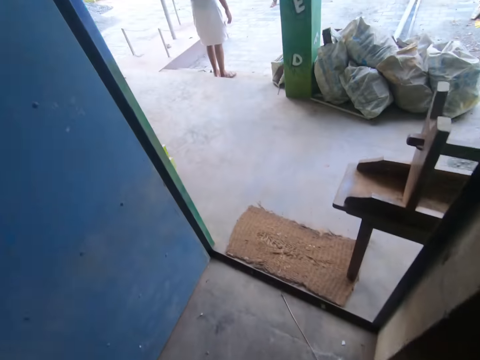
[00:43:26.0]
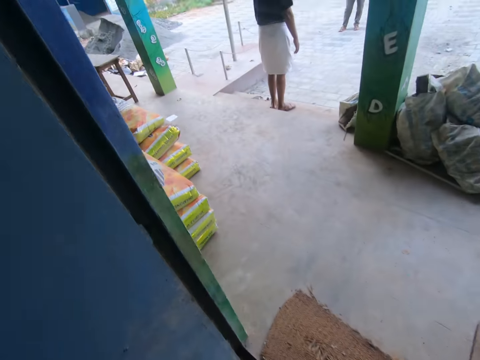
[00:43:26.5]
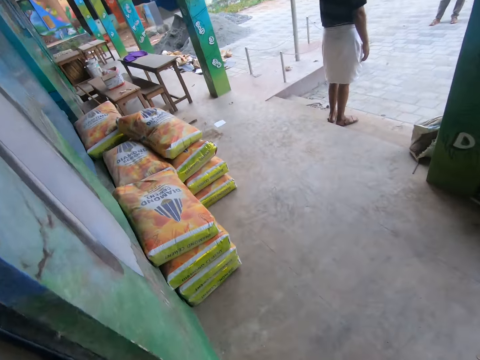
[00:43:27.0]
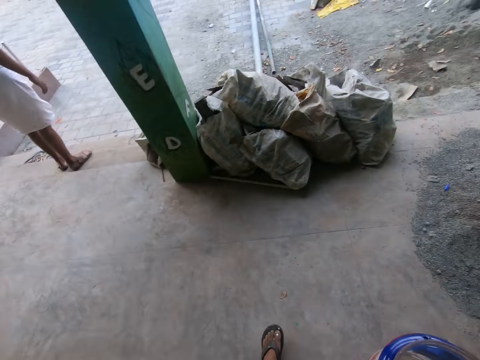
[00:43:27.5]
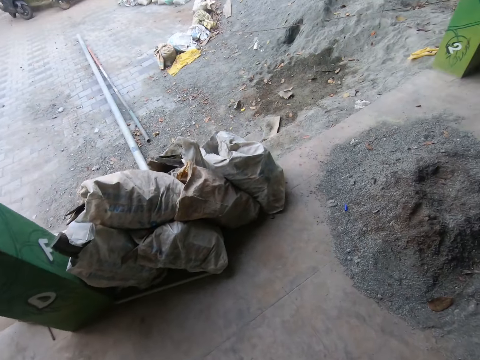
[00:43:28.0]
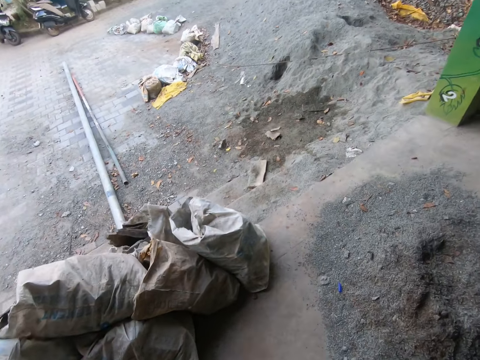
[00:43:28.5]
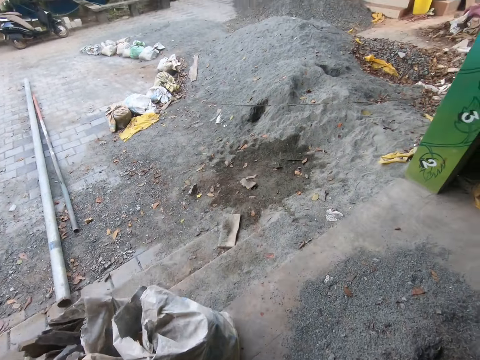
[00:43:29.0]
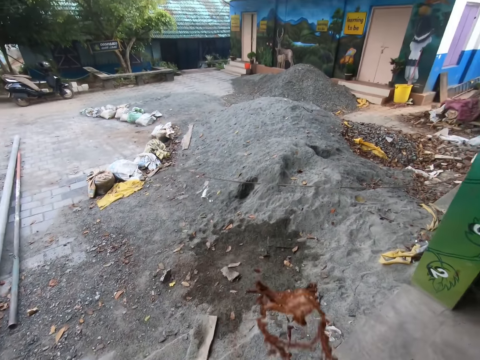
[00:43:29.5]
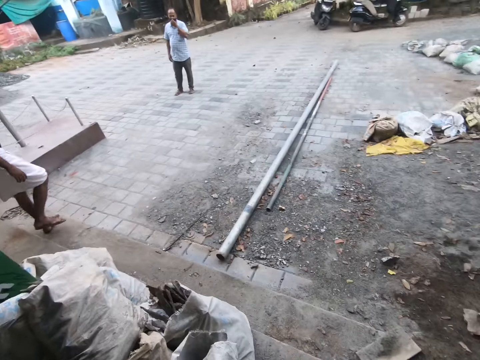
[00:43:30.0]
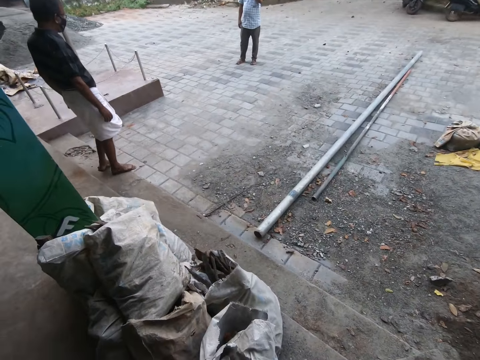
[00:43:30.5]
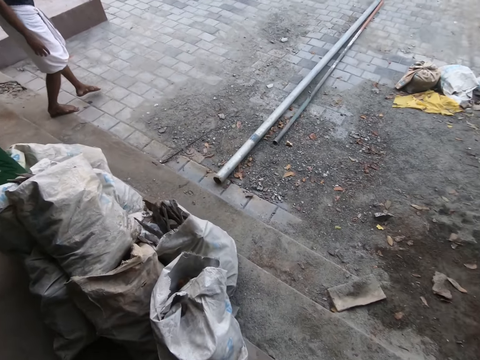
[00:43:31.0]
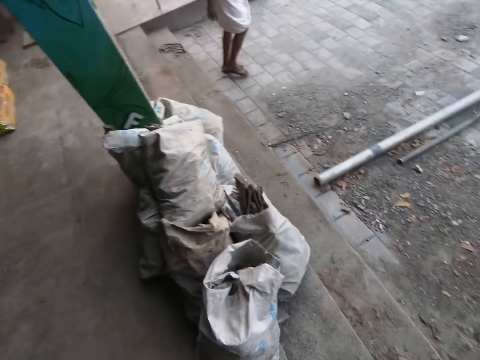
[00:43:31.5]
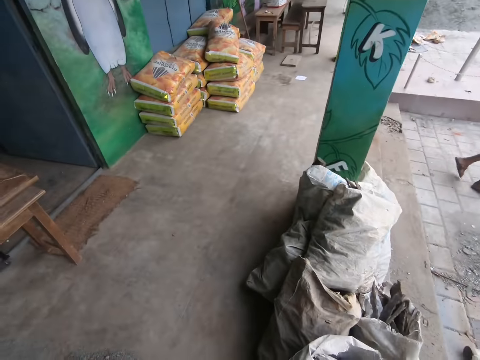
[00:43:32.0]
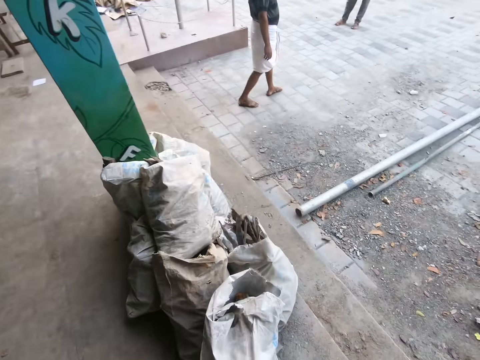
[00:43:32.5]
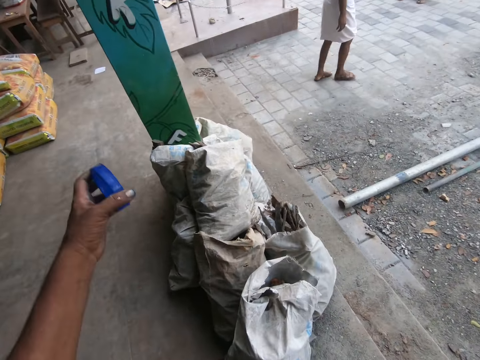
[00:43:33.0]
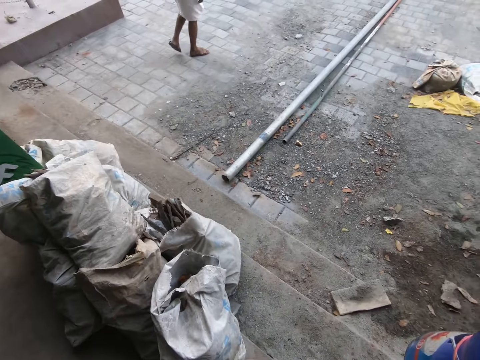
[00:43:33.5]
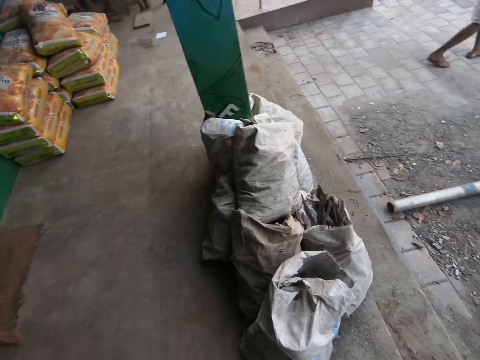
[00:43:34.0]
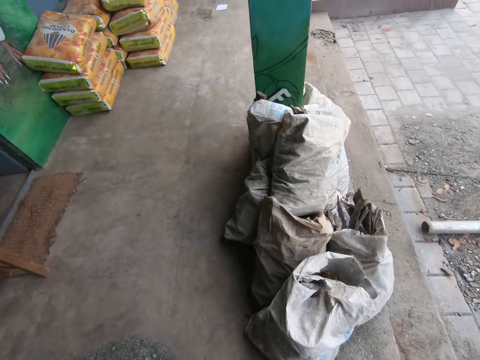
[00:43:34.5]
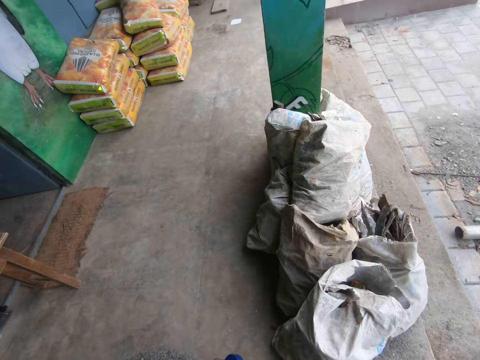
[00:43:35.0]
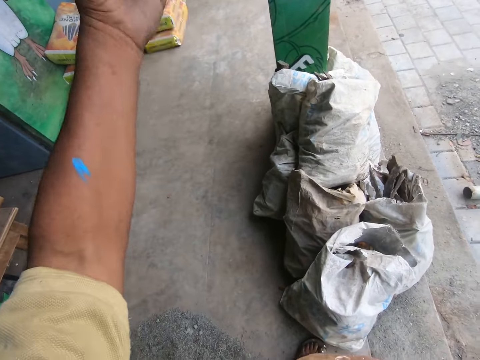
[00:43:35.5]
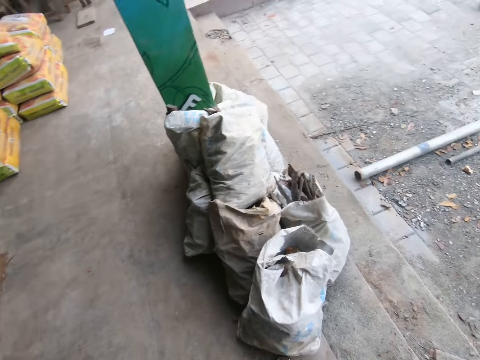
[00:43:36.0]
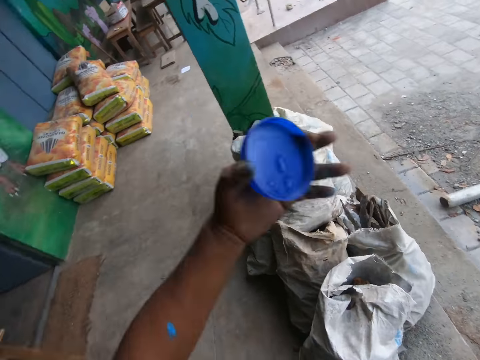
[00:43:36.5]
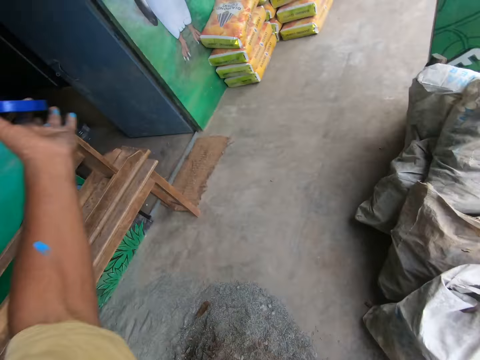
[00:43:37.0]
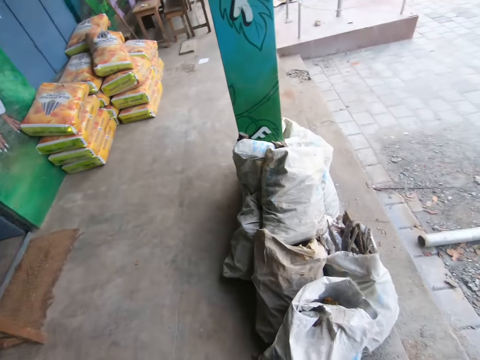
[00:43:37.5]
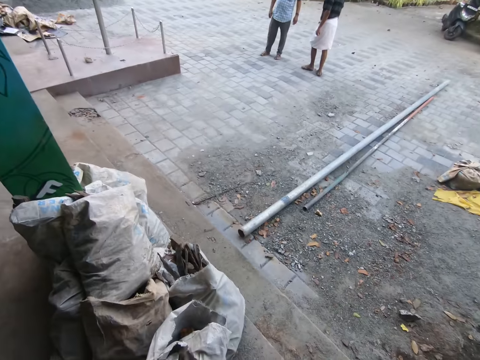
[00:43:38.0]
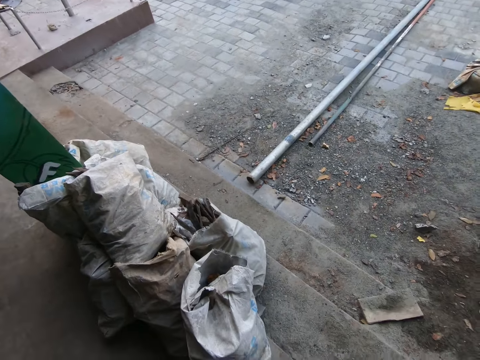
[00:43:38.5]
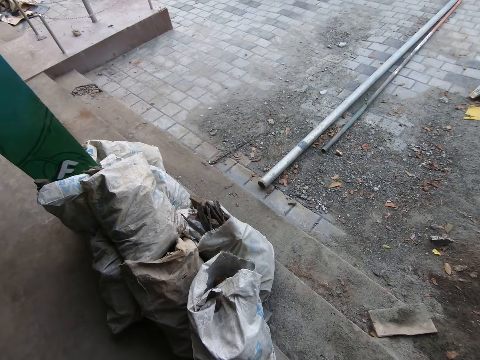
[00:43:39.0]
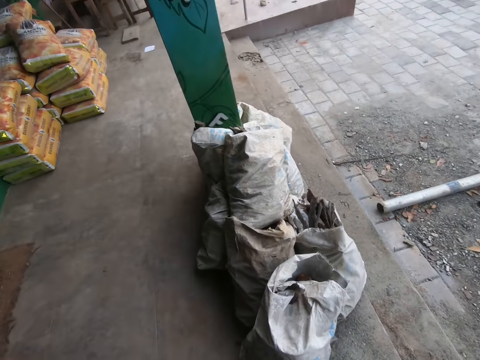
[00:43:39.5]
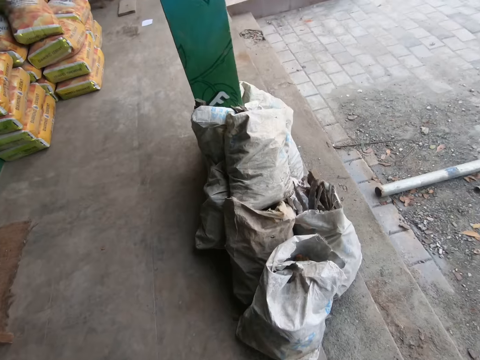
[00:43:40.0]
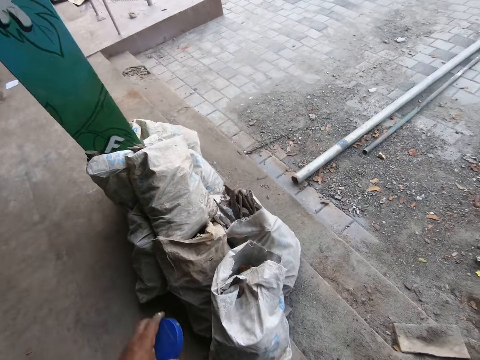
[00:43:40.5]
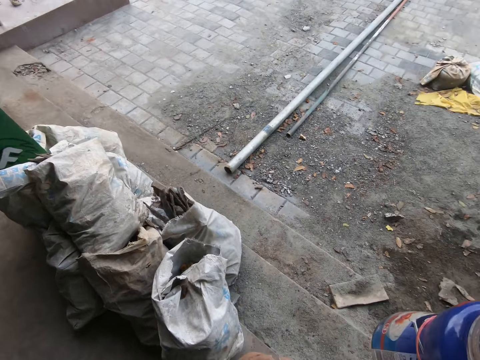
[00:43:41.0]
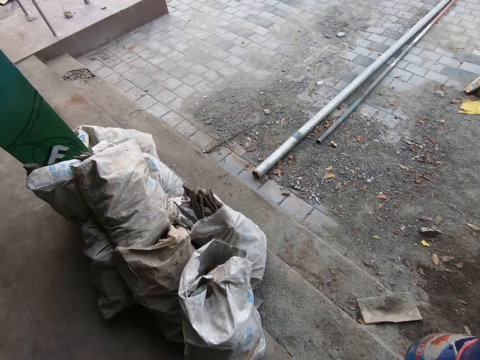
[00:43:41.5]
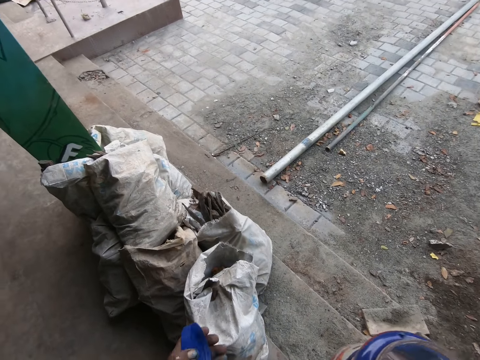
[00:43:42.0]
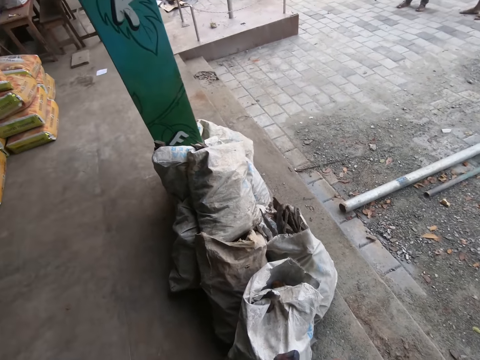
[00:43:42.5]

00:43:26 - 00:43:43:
The camera wearer walks out the door. They walk on the compound. They spit juice on the compound and look around the compound. They interact with a man. The man walks at the compound. The camera wearer moves the left hand. They move on the compound. They move the left hand. They look around. They move the left hand and drop the left hand.

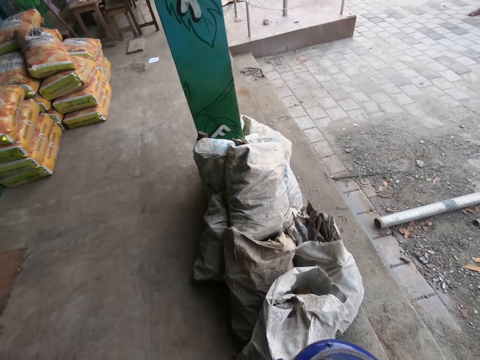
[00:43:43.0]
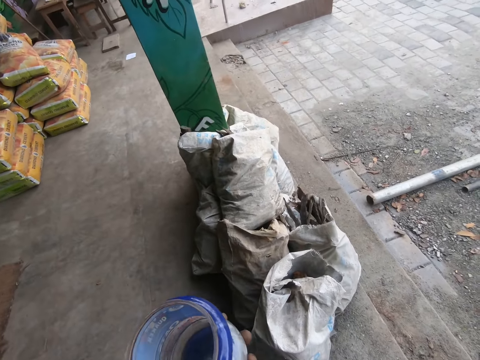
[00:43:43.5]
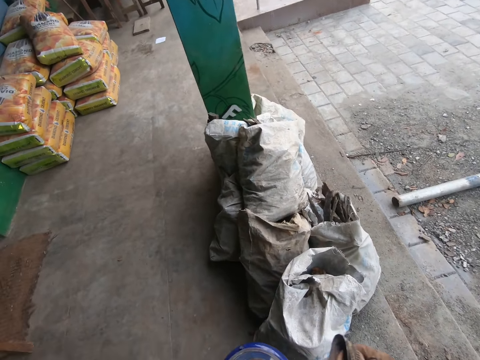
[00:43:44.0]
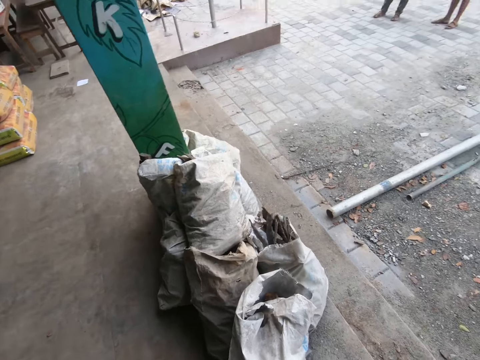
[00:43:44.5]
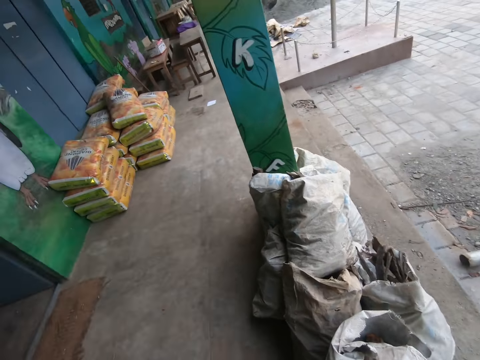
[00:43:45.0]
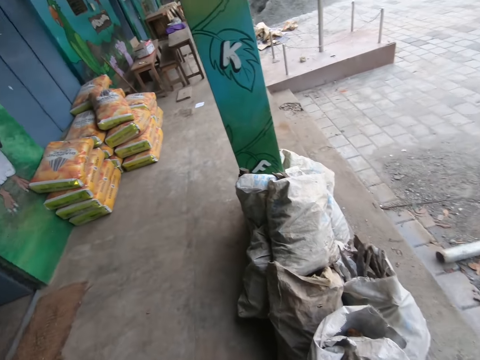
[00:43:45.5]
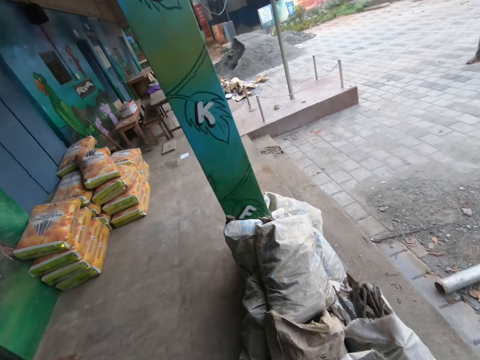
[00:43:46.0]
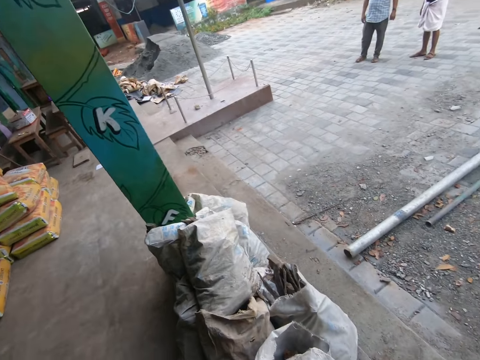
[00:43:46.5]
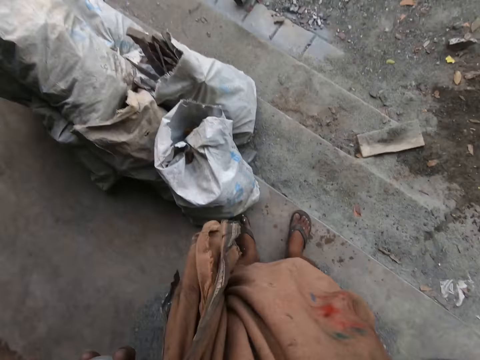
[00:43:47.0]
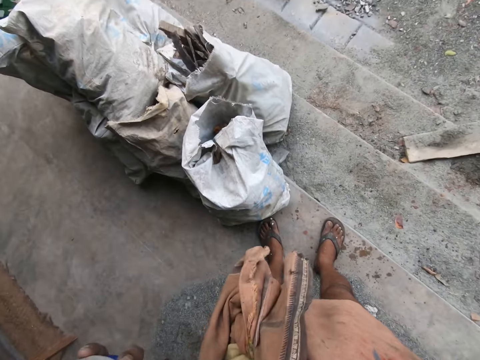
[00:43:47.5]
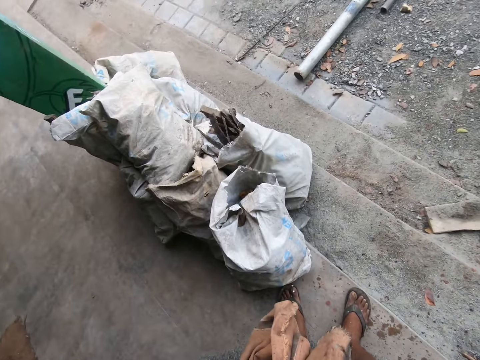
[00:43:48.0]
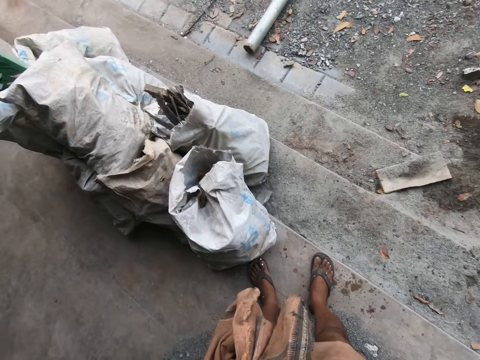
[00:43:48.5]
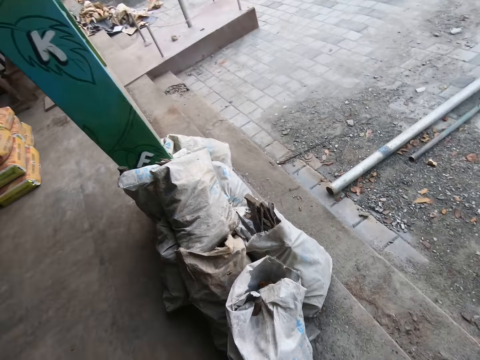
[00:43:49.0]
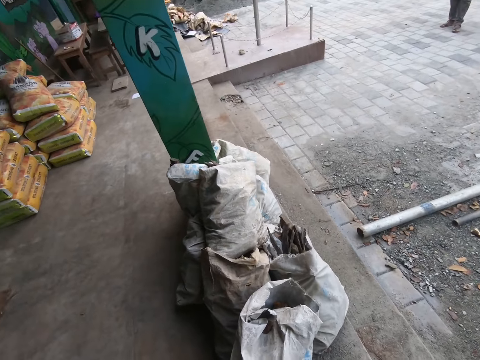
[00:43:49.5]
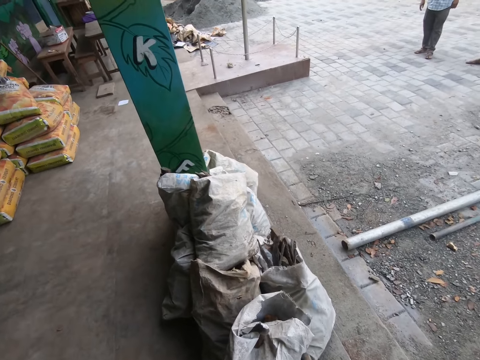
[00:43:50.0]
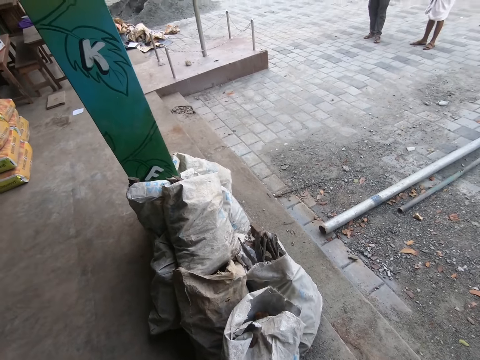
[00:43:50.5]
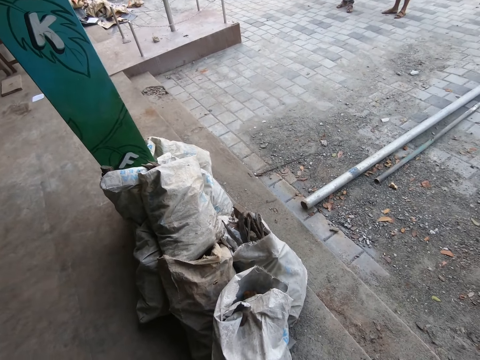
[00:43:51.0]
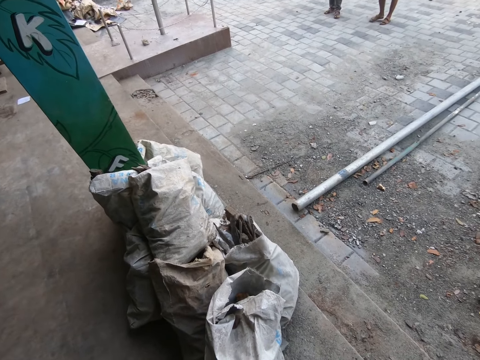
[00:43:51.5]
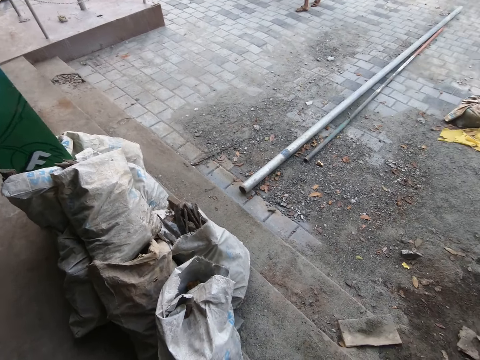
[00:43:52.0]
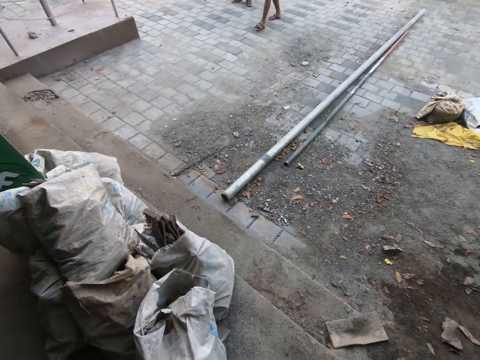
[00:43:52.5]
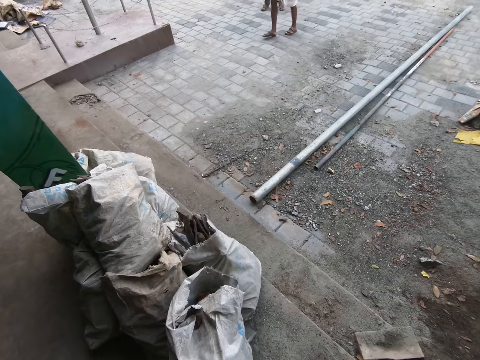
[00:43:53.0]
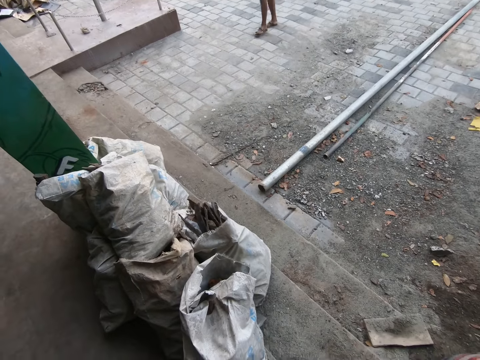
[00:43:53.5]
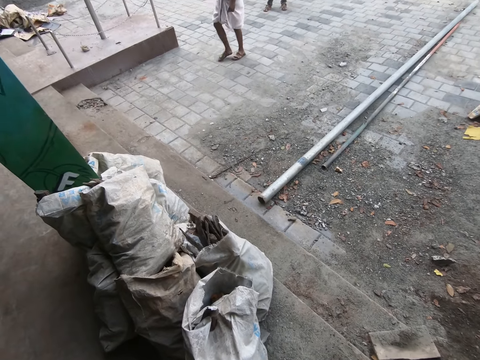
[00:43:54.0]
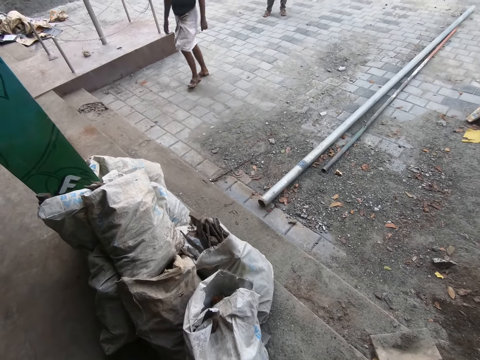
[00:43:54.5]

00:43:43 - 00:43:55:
The camera wearer holds a tin. They look at the compound. They look down. They look at the compound. A man walks on the compound.
